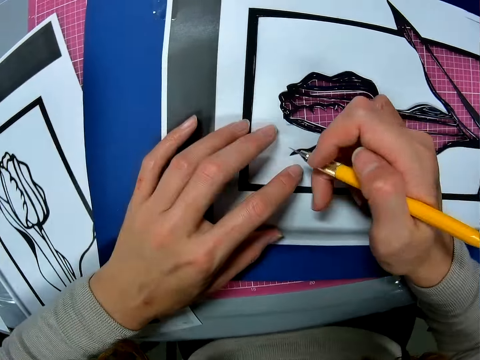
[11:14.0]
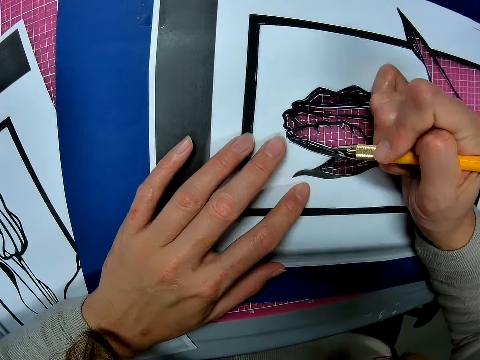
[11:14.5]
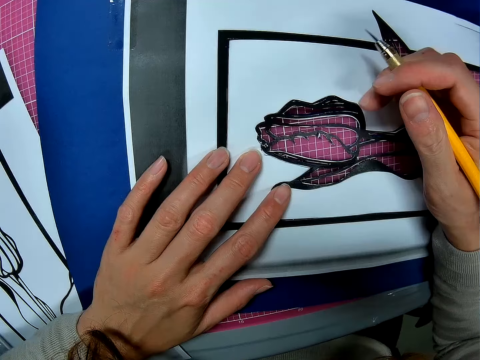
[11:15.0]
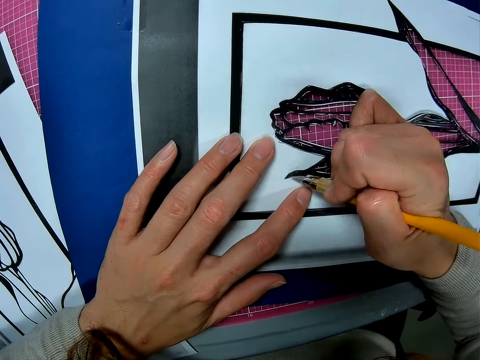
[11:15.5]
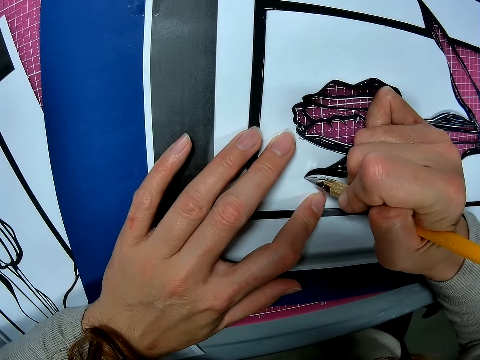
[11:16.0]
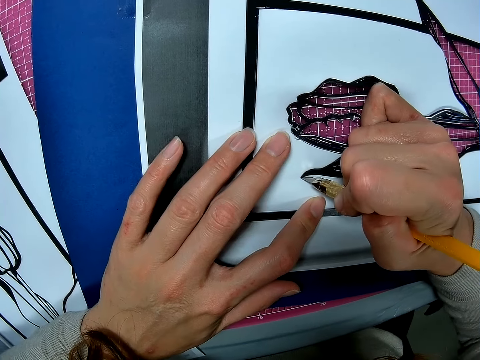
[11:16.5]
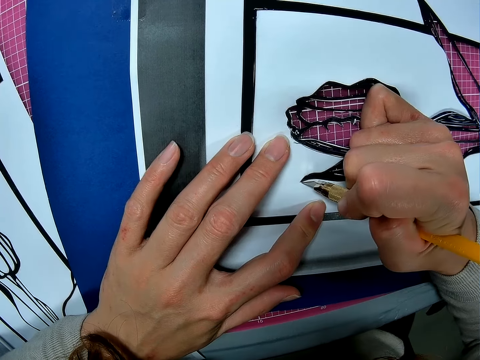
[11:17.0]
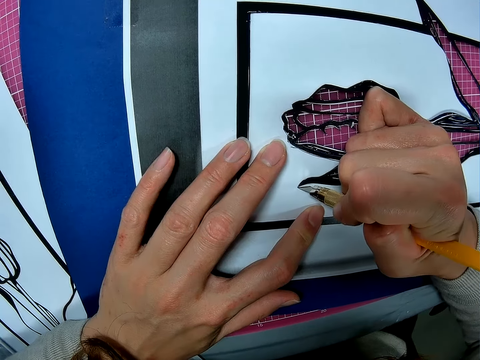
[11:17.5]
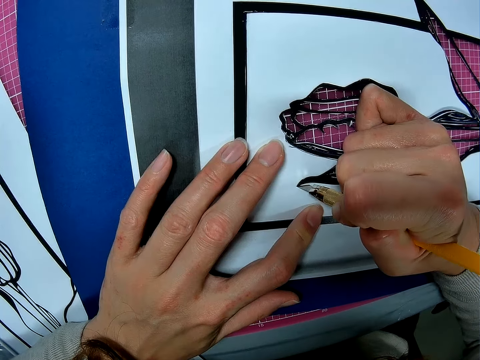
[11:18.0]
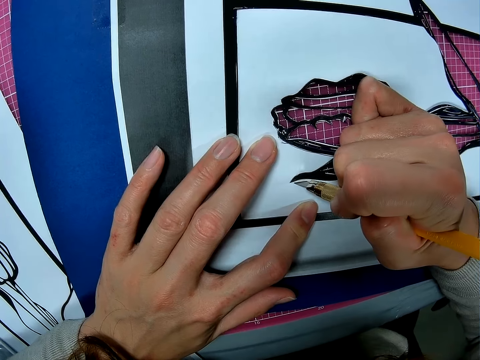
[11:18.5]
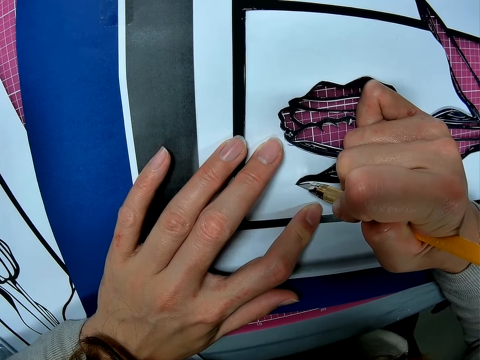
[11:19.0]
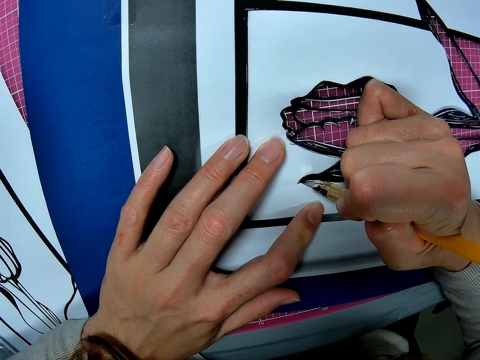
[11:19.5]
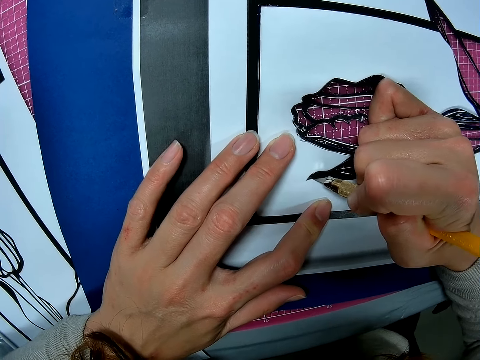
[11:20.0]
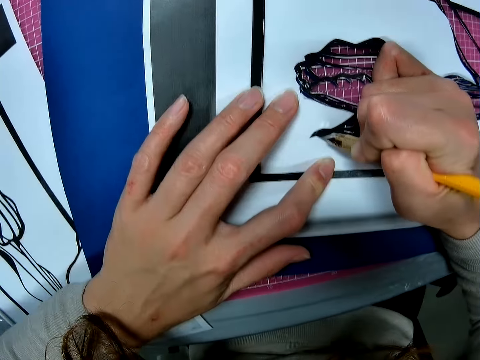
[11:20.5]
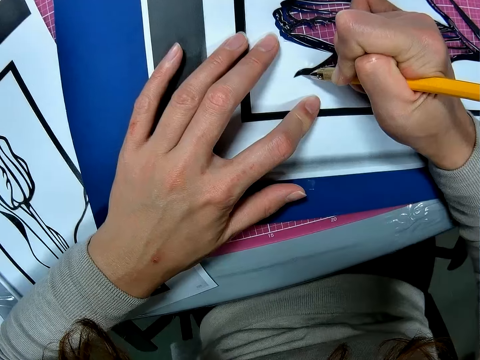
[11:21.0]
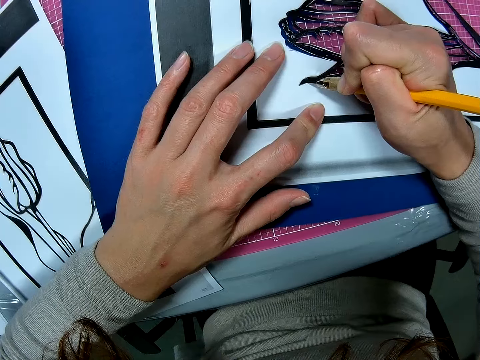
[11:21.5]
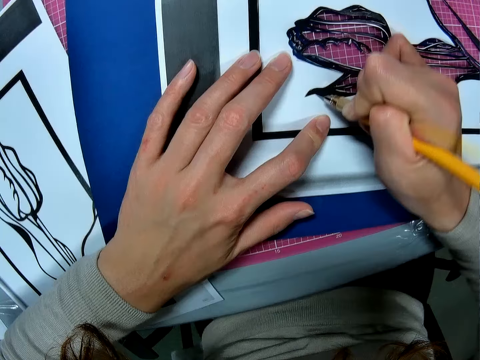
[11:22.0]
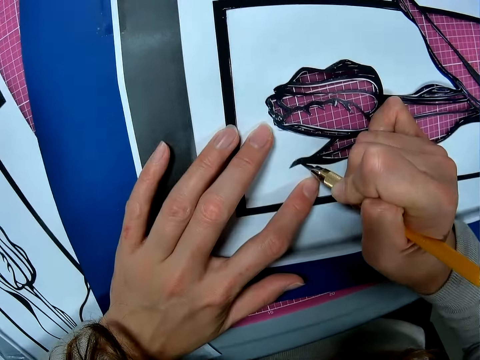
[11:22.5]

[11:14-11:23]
The camera wearer puts the paper on the cutting mat. They cut the paper with a craft knife.

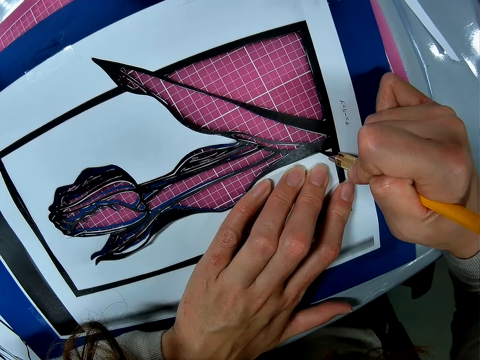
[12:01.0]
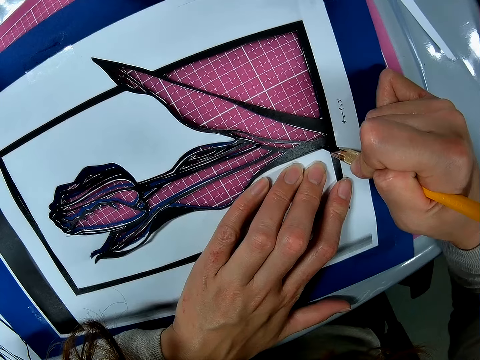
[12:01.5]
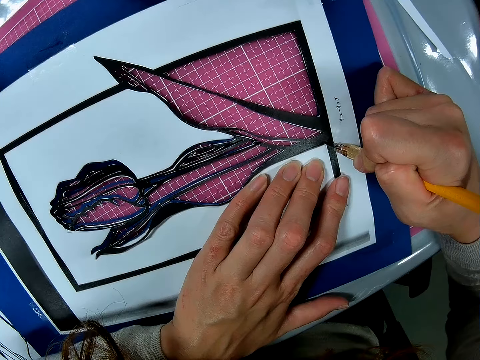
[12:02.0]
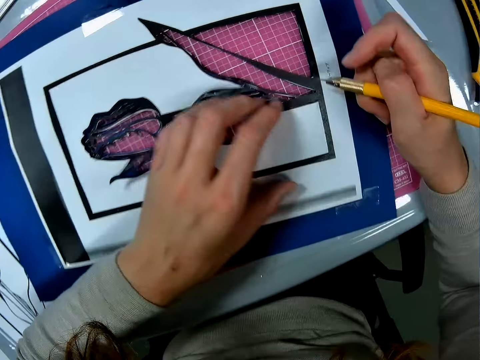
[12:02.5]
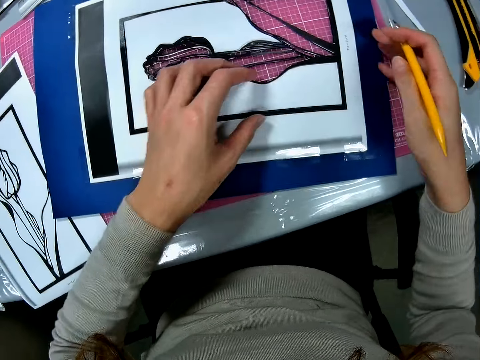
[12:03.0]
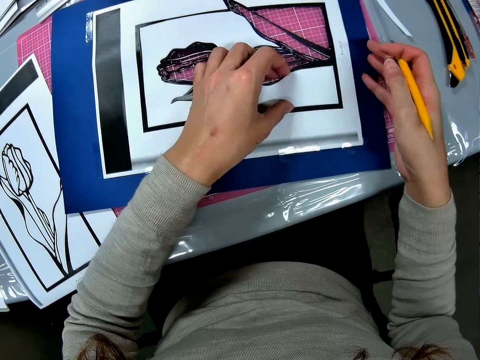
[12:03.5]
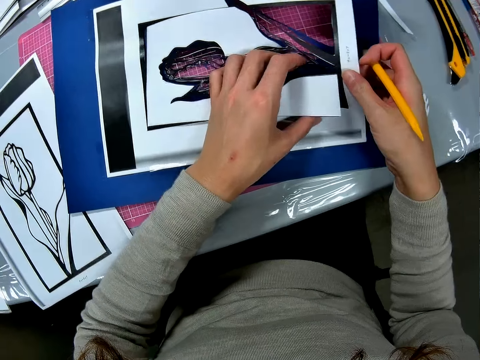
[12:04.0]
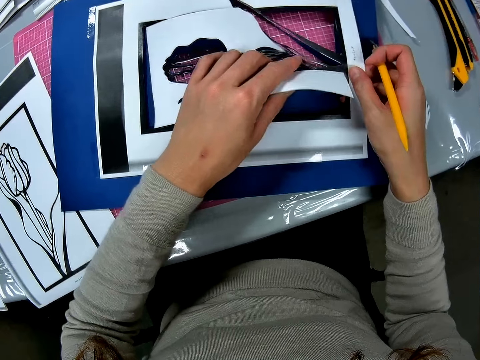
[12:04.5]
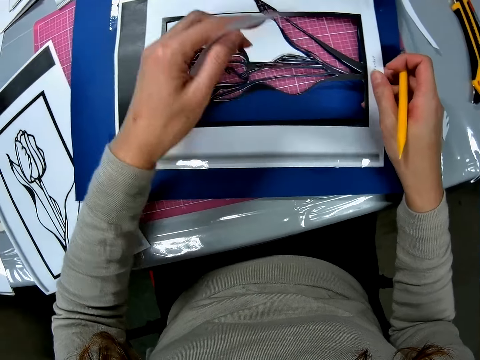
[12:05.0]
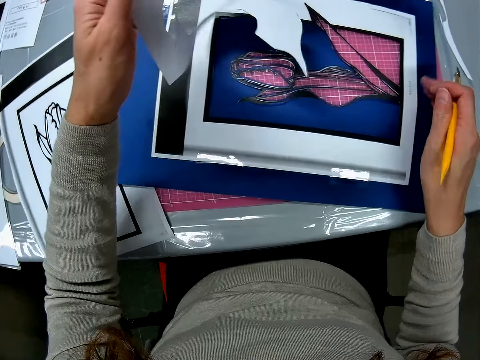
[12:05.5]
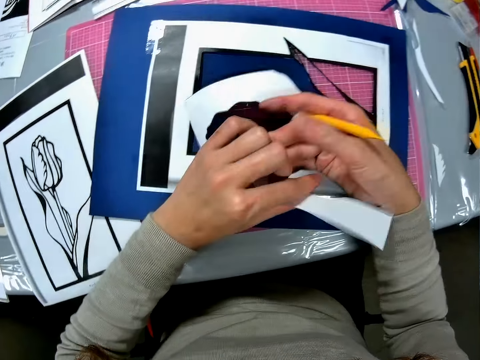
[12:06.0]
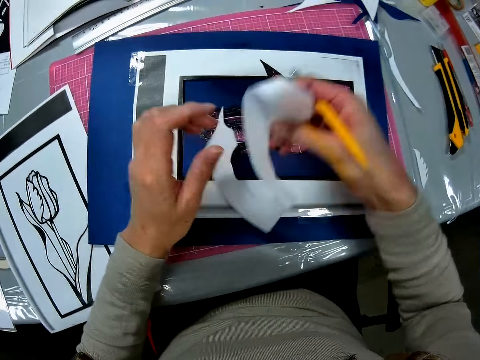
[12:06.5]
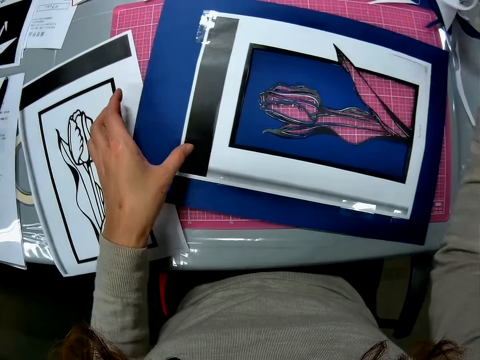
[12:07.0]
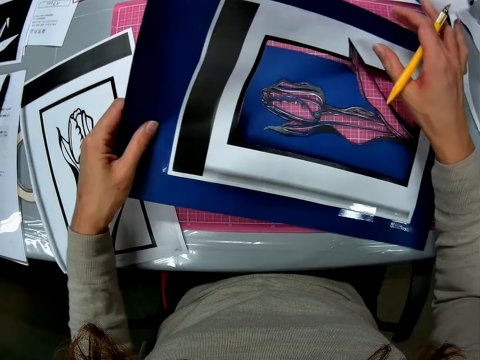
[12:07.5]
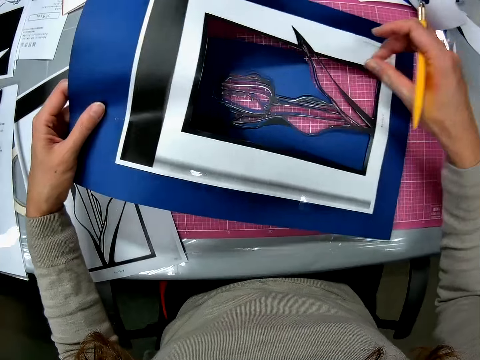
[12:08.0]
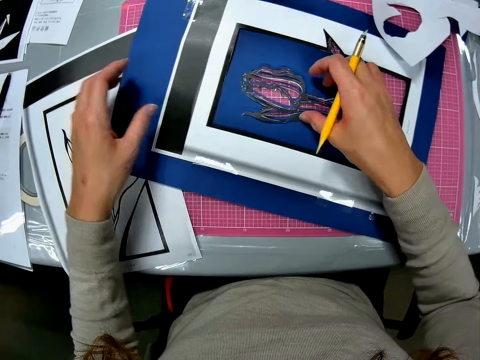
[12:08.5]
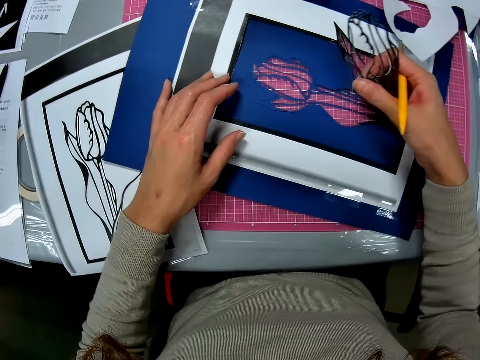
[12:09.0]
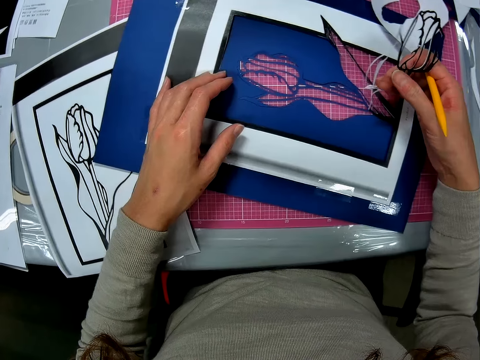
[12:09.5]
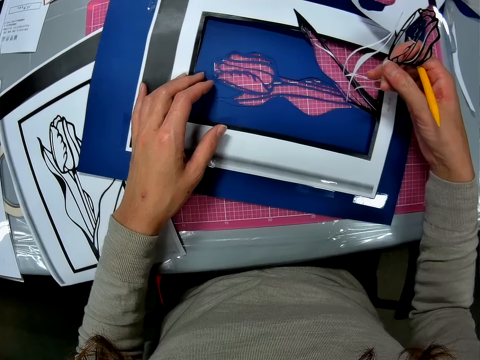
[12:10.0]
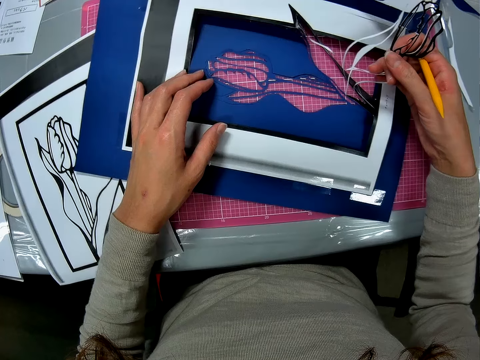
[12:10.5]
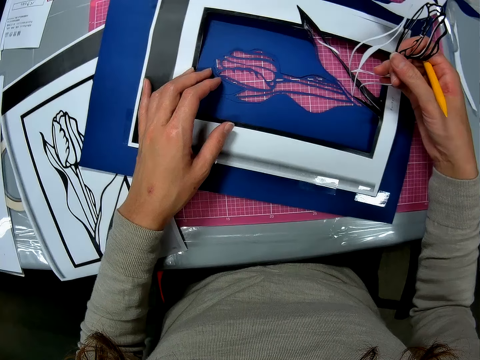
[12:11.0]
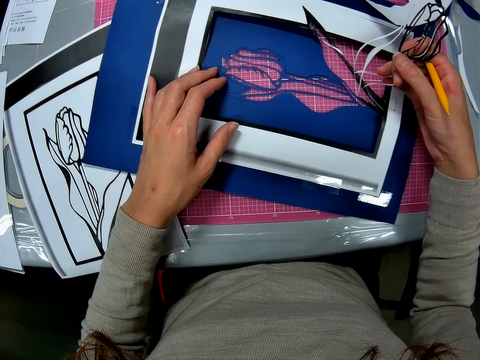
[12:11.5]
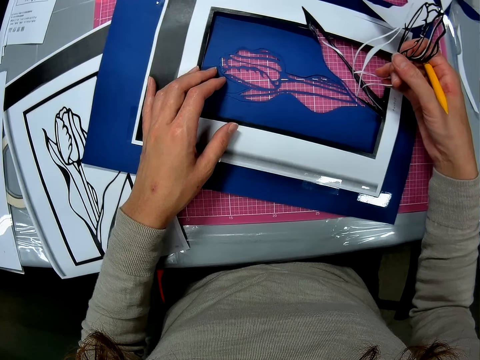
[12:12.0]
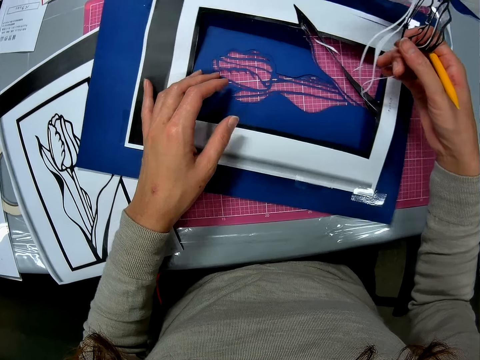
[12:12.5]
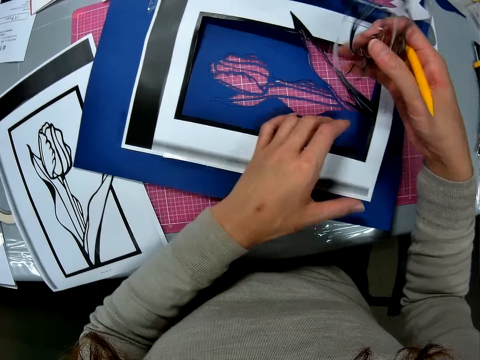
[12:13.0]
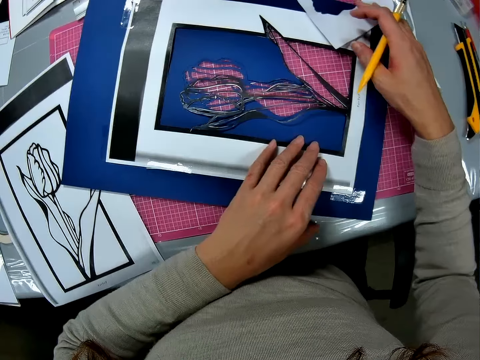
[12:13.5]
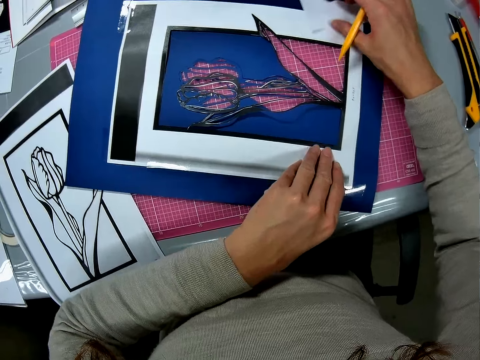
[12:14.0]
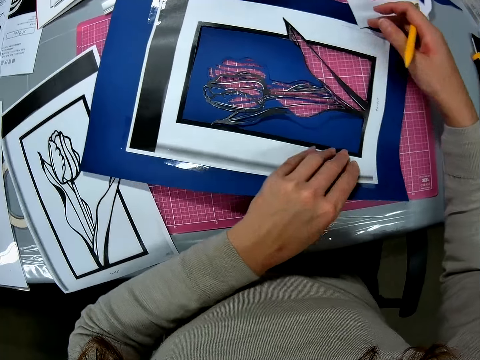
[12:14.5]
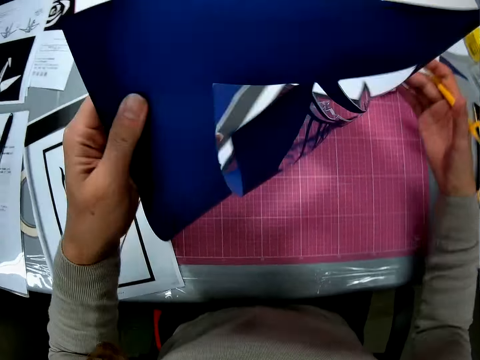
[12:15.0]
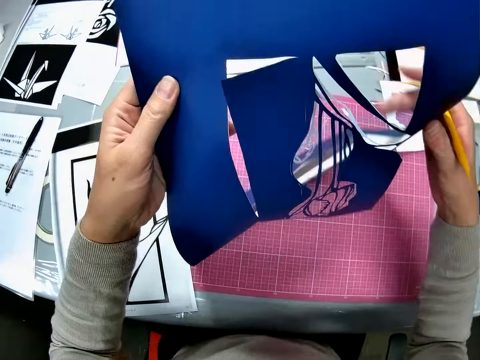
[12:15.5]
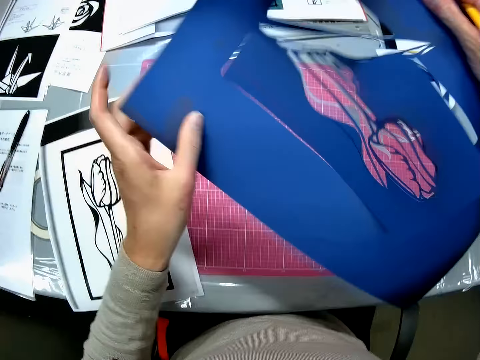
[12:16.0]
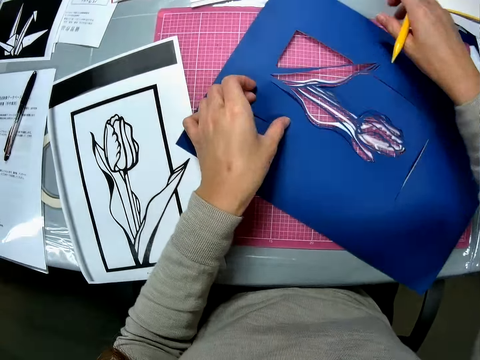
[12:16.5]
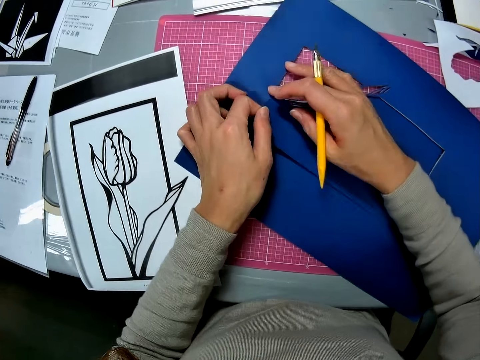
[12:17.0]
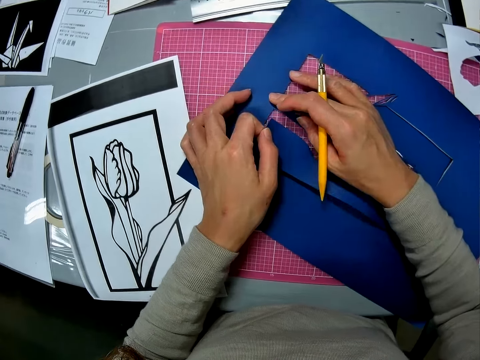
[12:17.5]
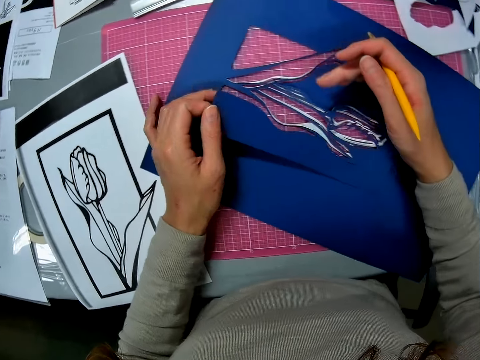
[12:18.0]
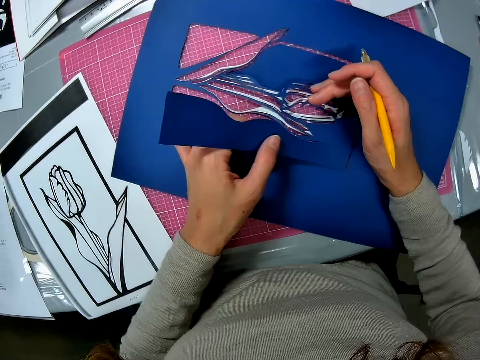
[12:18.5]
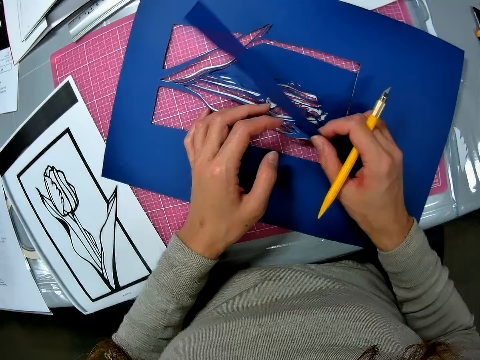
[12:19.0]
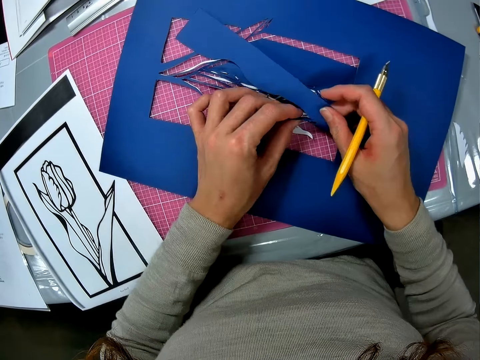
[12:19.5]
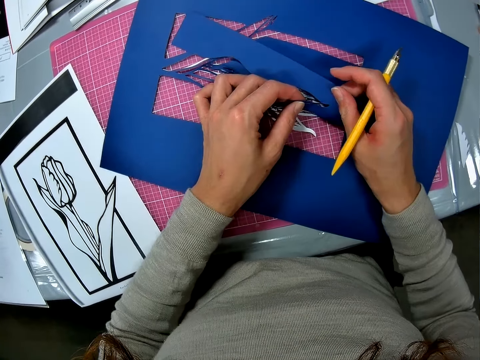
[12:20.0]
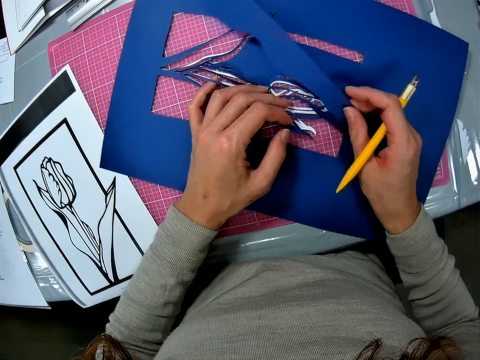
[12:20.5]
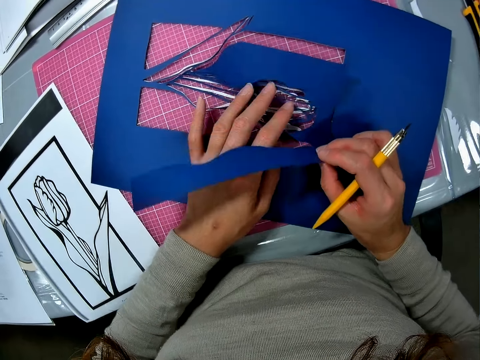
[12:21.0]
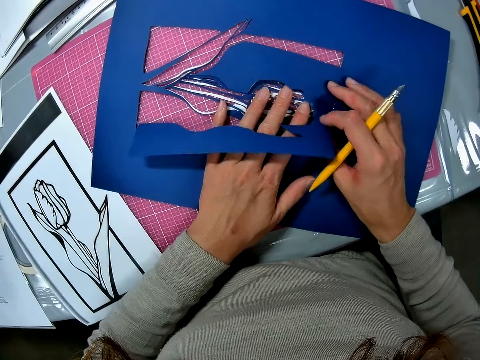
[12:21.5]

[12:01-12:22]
The camera wearer pauses cutting a paper. They adjust the paper. They pick up the paper. They put the paper on a cutting mat. They lift the paper. They drag the paper on the cutting mat. They adjust the paper. They pick up a paper cutting sketch. They drop the paper cutting sketch. They push the paper aside. They raise the paper. They flip the paper. They put the paper on the cutting mat. They adjust the paper. They pull the paper off the paper cutting sketch.
